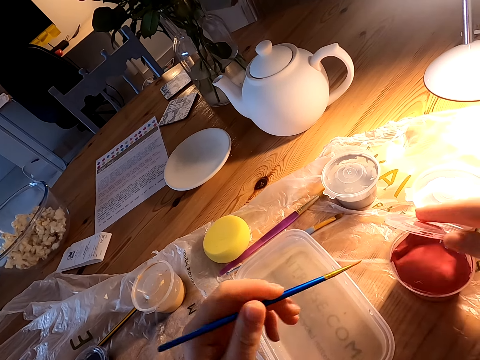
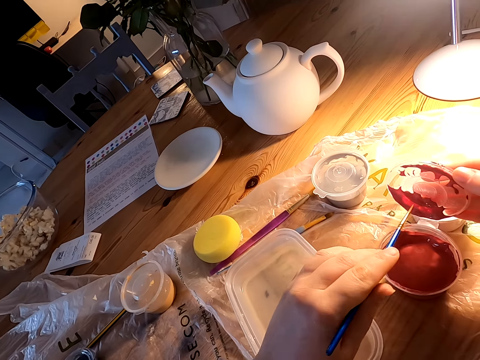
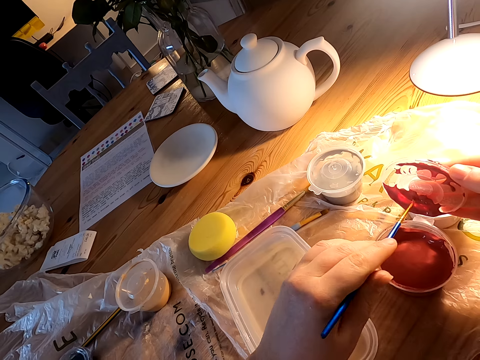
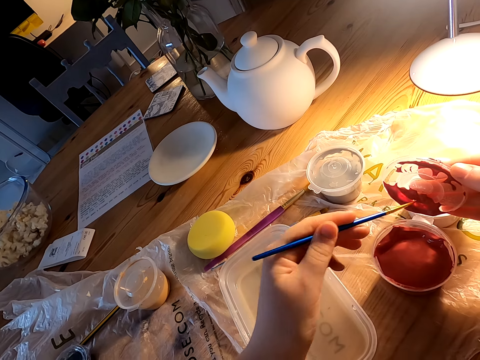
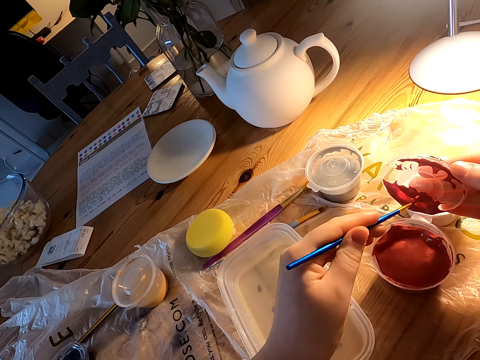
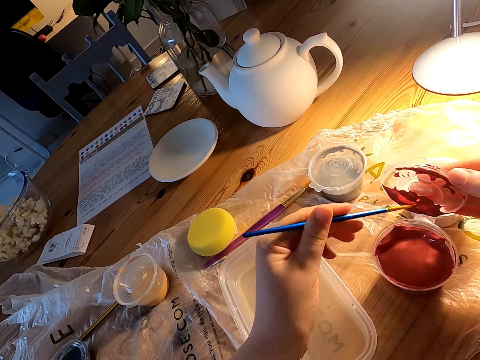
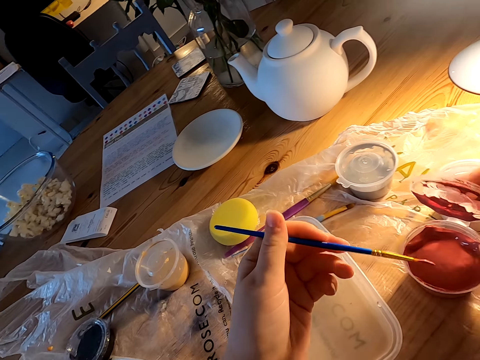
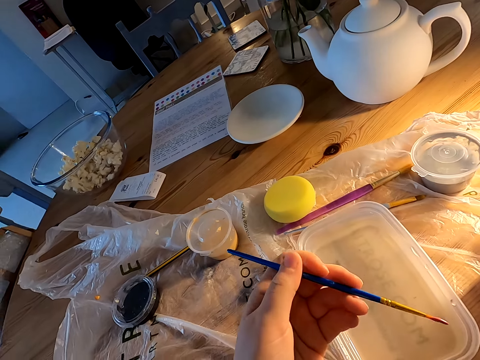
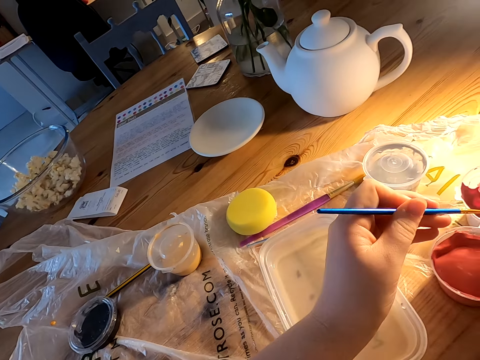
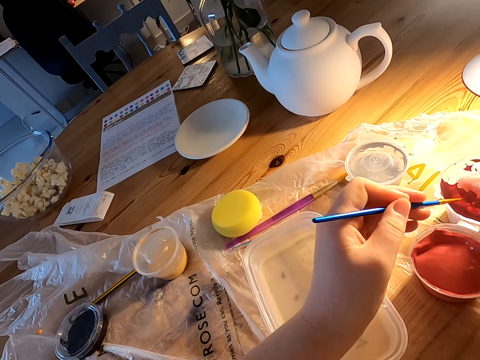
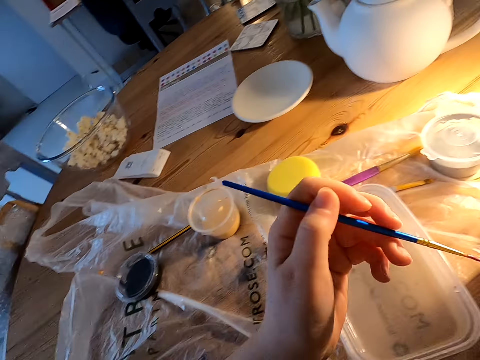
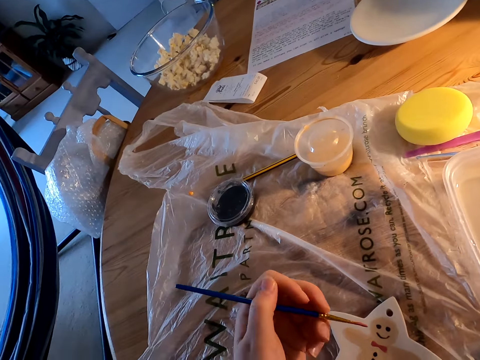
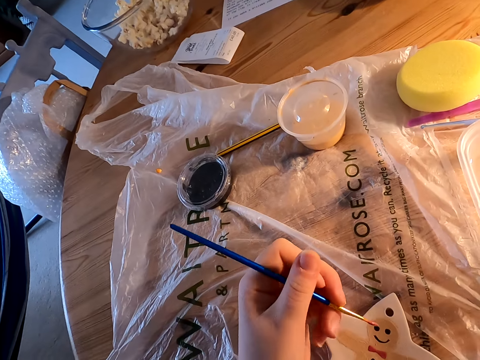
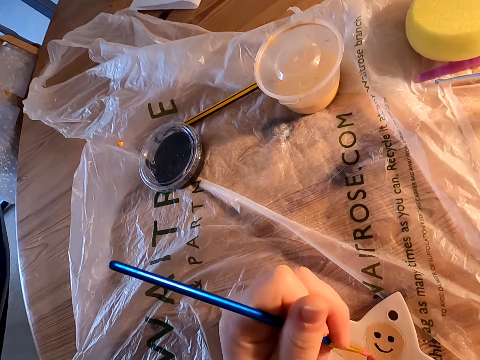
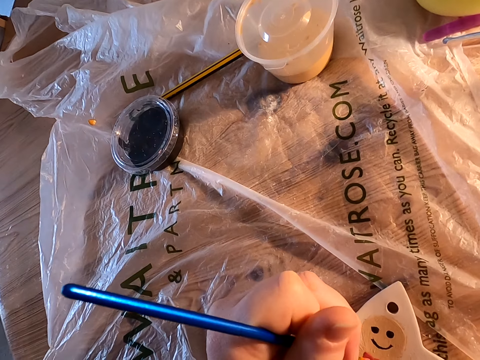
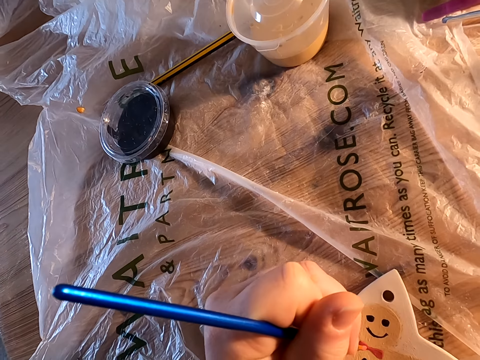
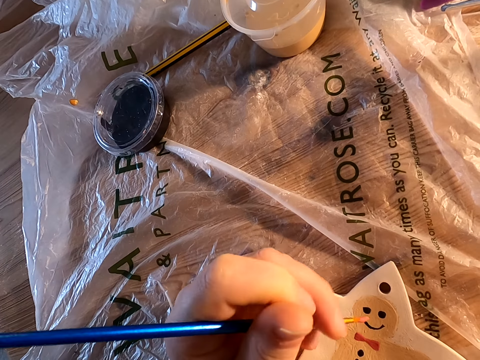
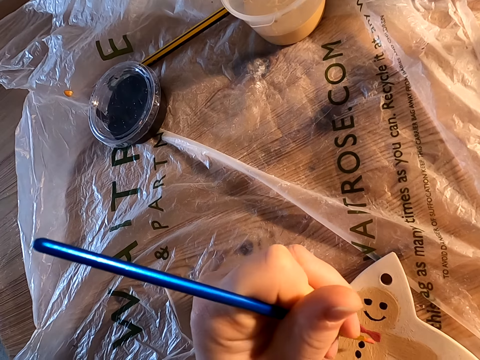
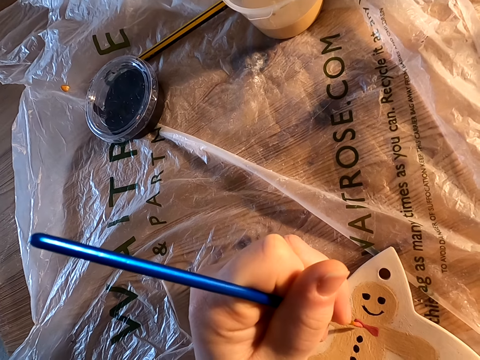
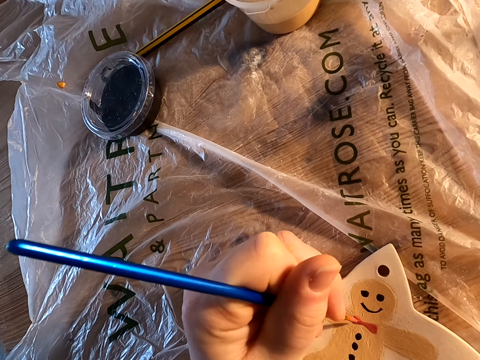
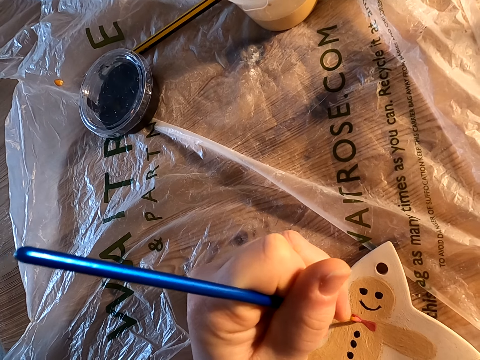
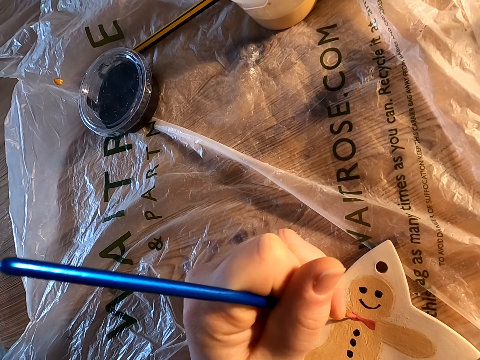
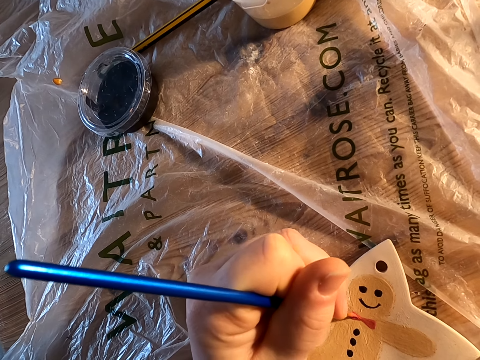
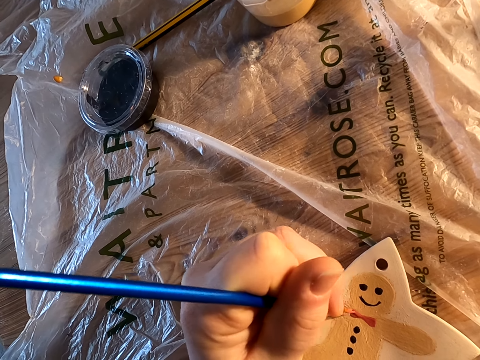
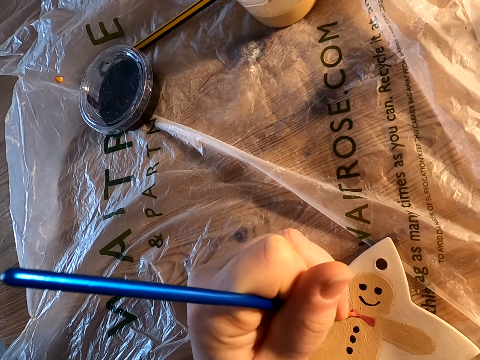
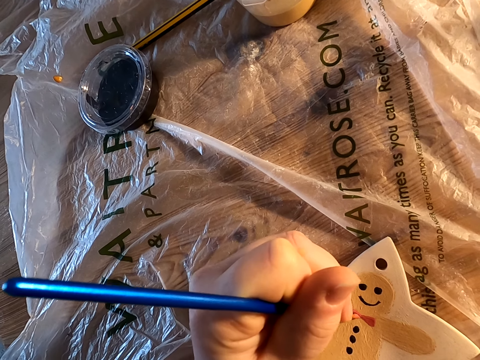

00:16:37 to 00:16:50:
The camera wearer dips paint on the plastic can lid on the table. He decorates something on the table with a brush. He paints.

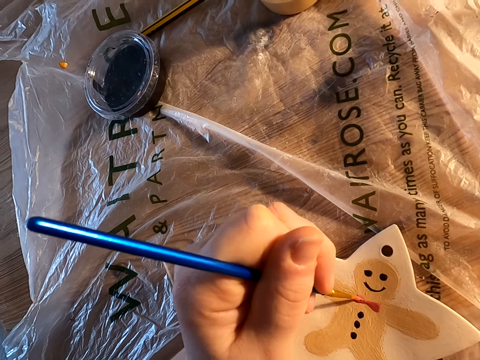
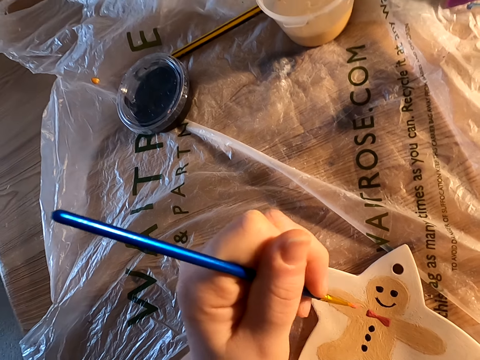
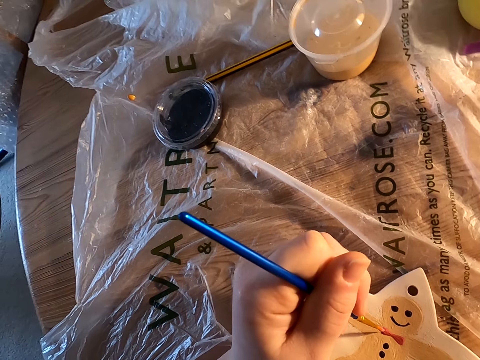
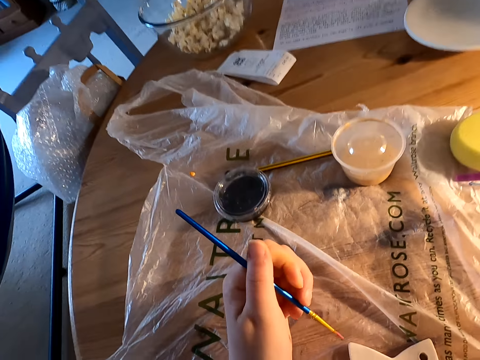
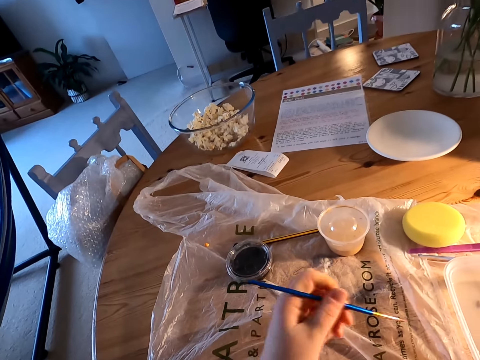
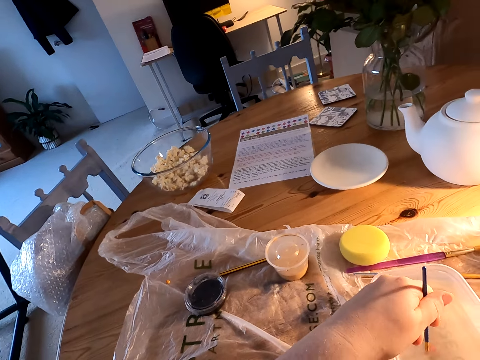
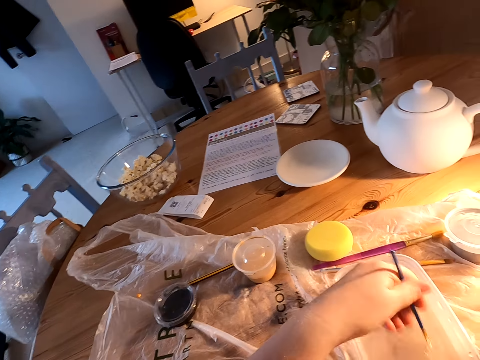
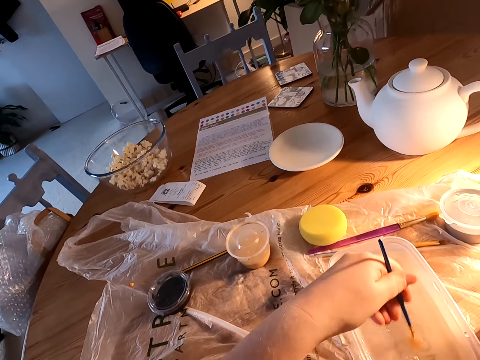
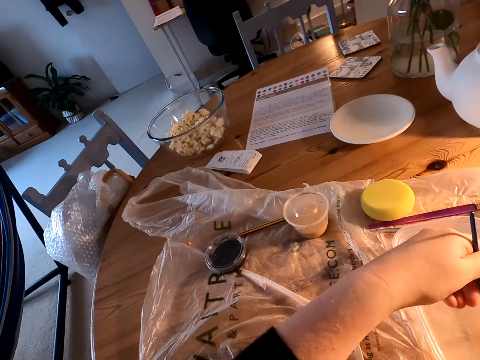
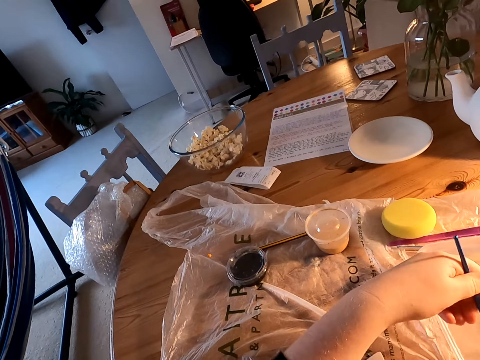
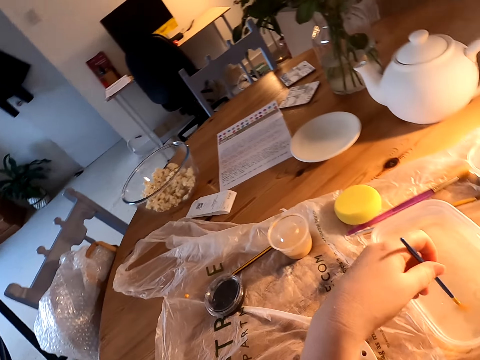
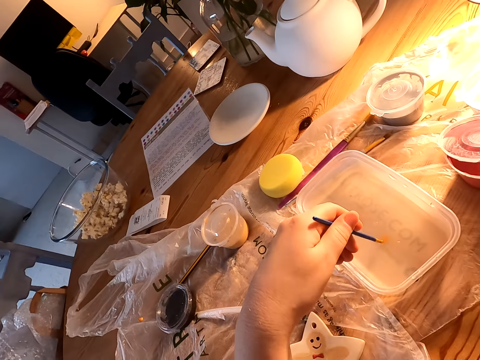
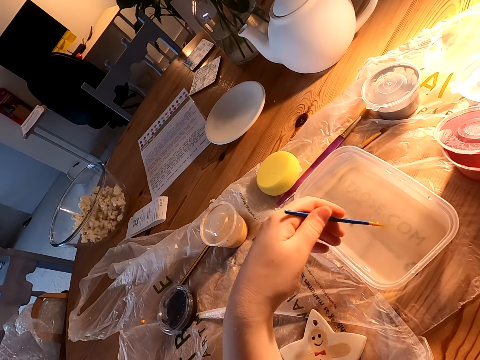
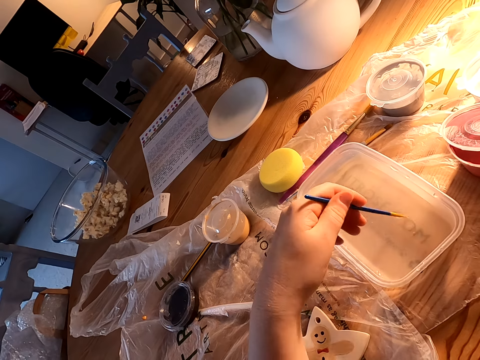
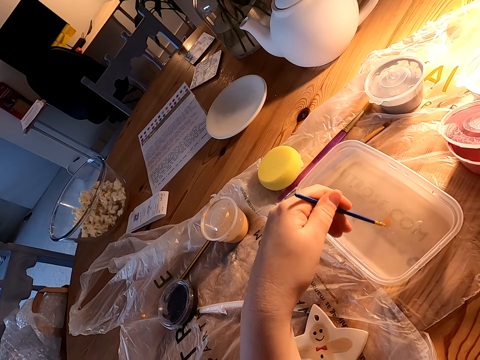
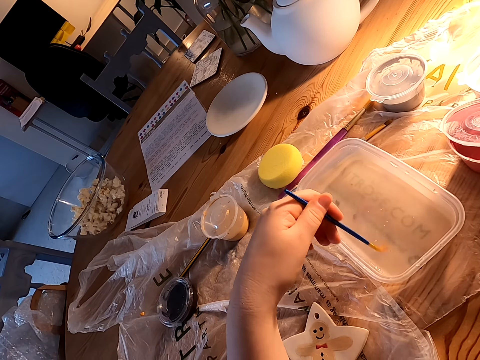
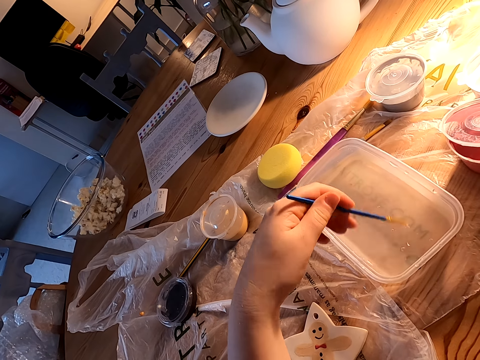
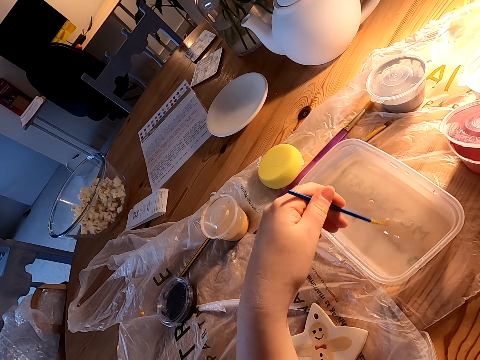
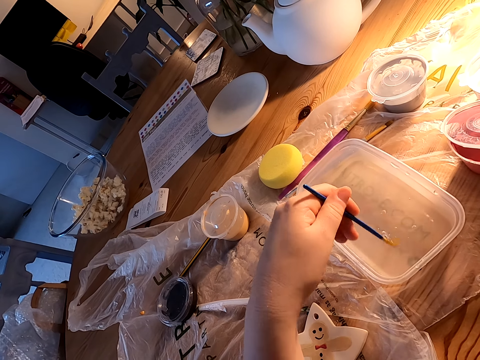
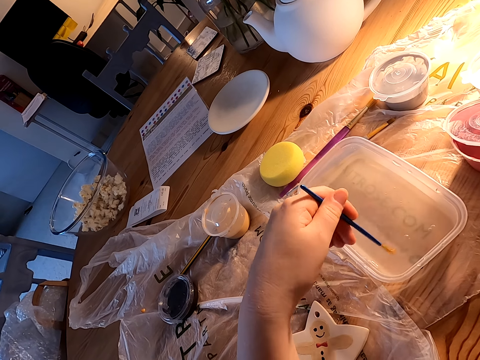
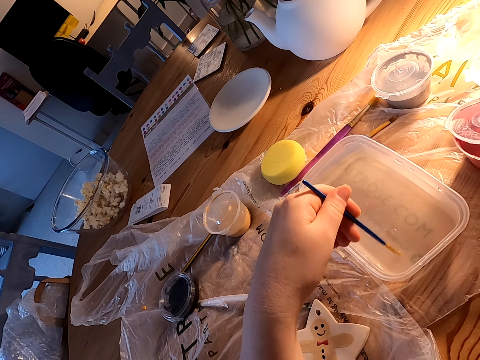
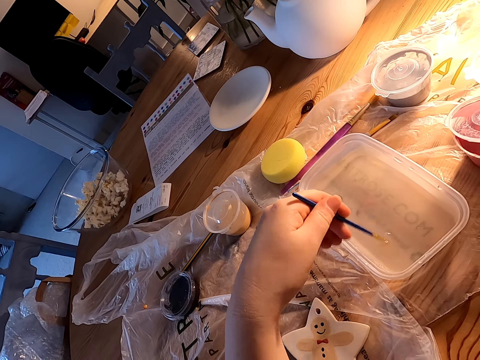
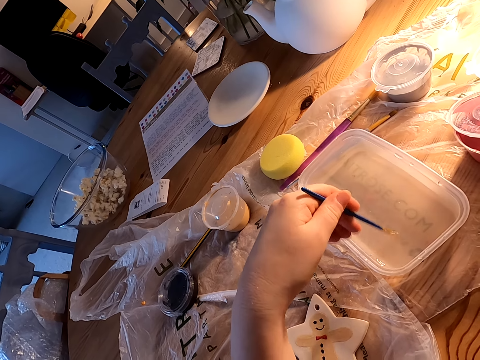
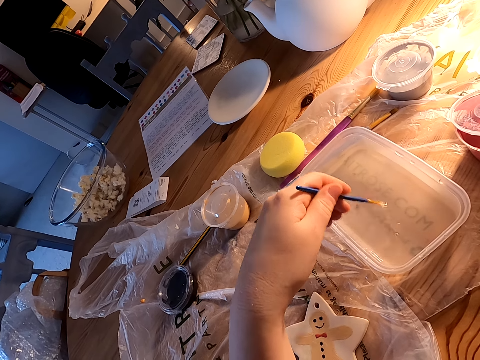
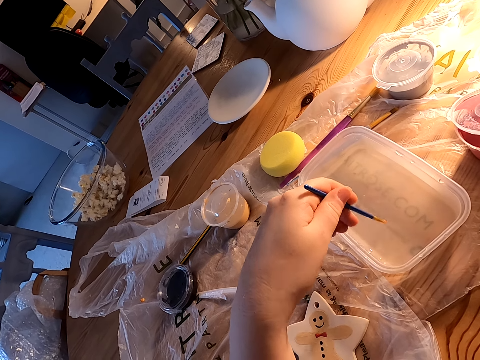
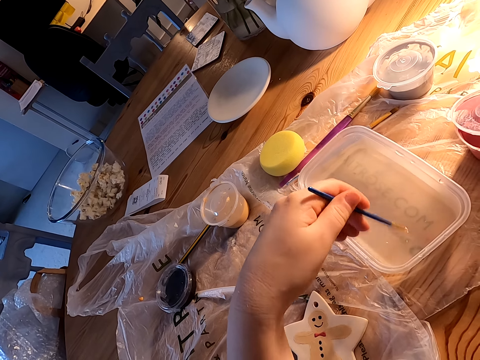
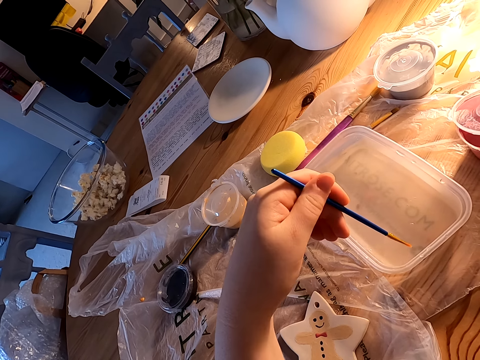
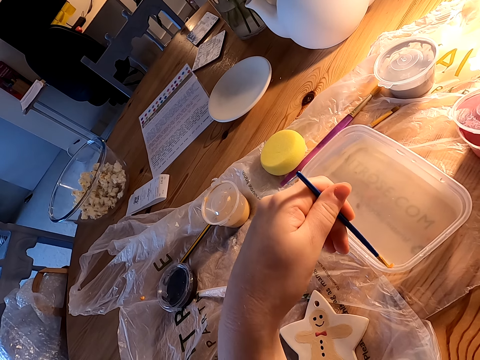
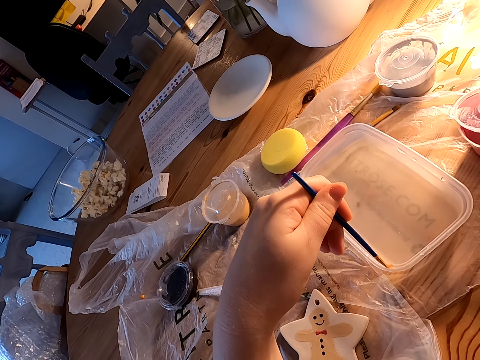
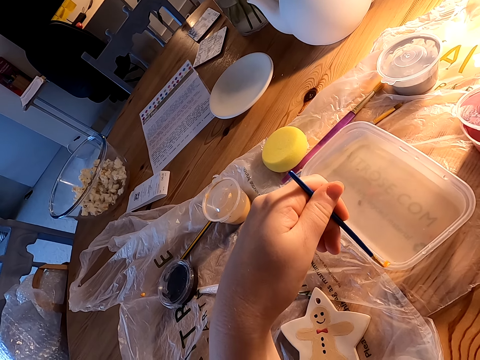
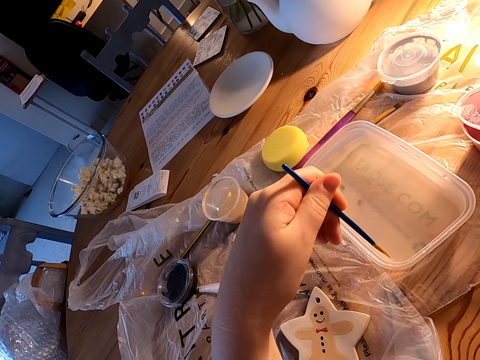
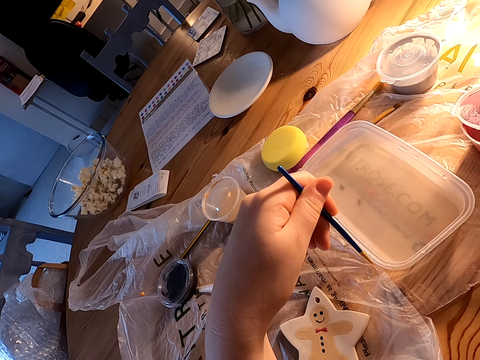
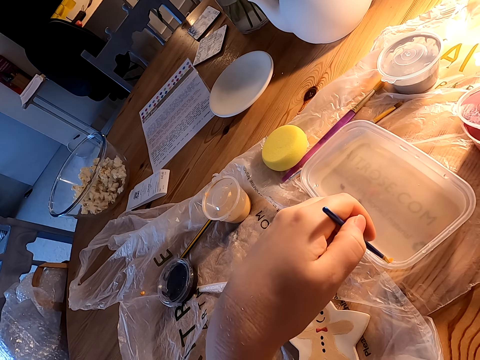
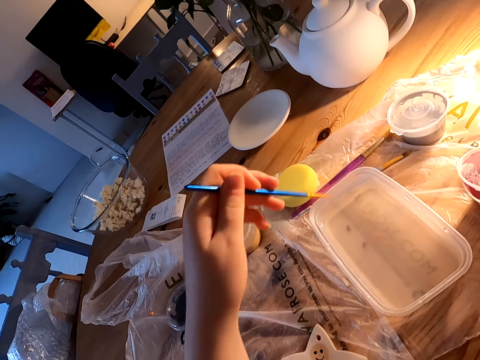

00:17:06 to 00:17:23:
The camera wearer holds the brush with his left hand. He dips the paint brush in the plastic can with water on the table. He rotates the paintbrush in colorless liquid. He rubs the paintbrush on the container.
